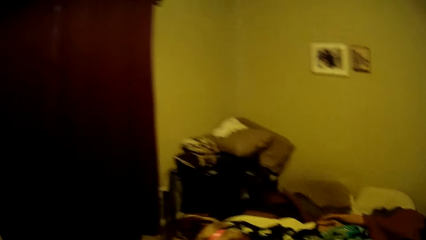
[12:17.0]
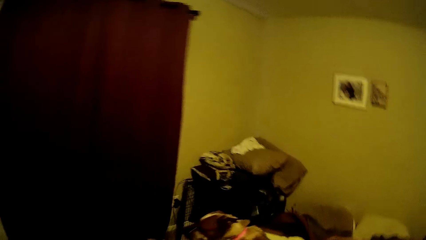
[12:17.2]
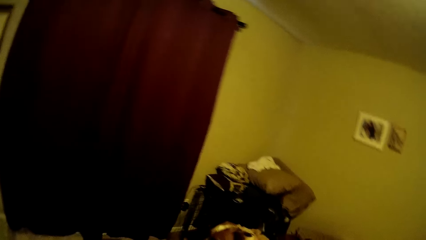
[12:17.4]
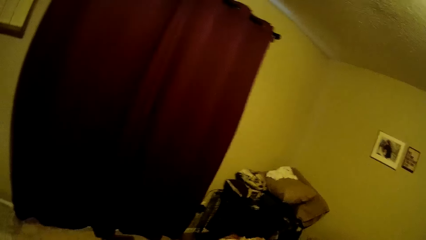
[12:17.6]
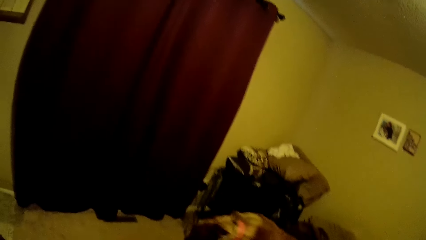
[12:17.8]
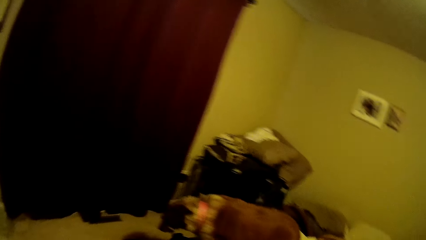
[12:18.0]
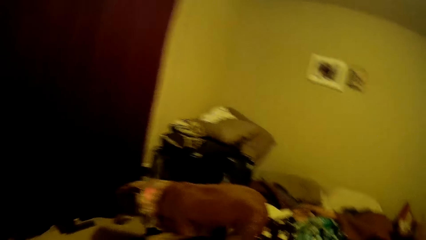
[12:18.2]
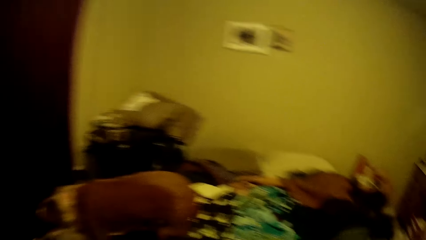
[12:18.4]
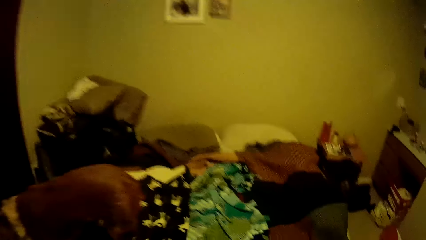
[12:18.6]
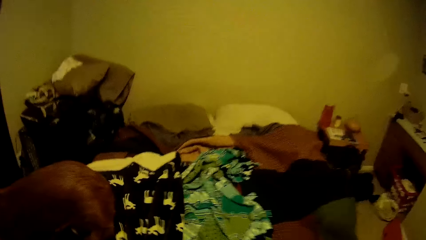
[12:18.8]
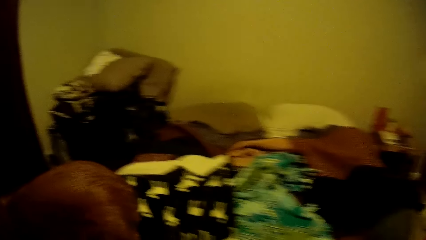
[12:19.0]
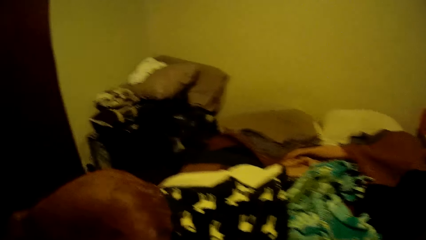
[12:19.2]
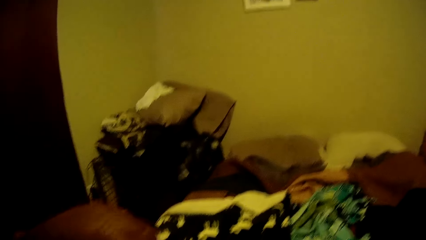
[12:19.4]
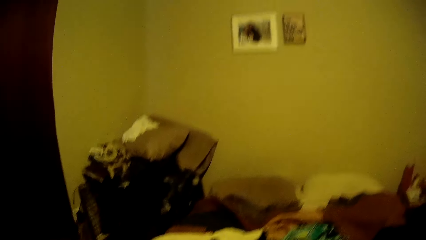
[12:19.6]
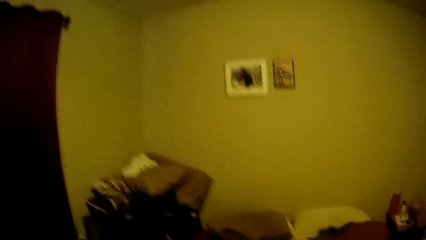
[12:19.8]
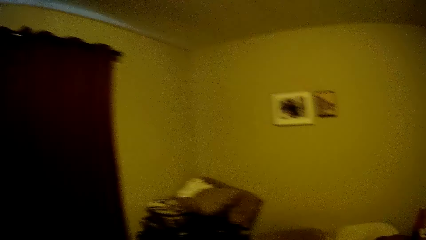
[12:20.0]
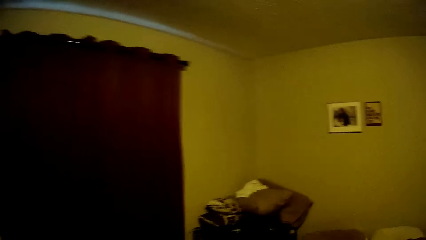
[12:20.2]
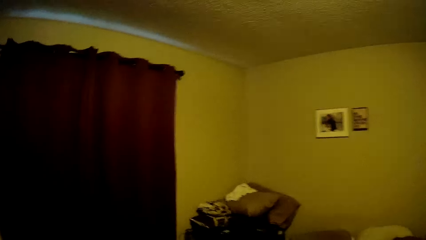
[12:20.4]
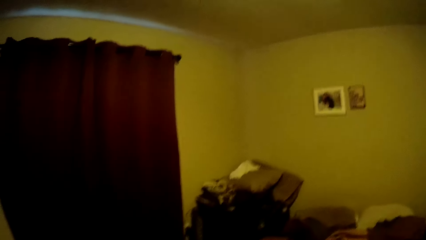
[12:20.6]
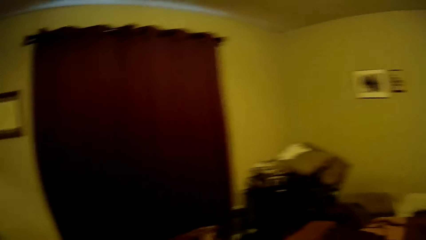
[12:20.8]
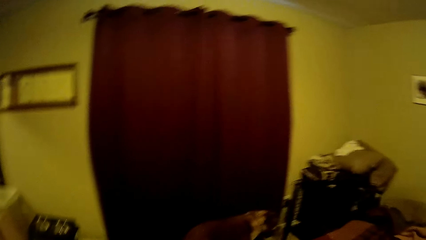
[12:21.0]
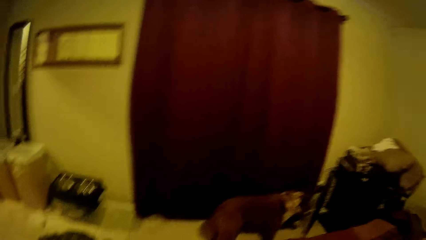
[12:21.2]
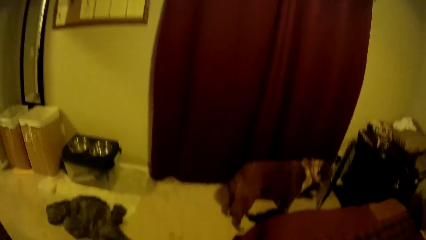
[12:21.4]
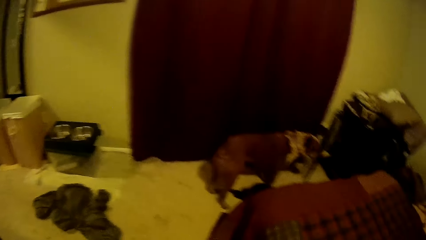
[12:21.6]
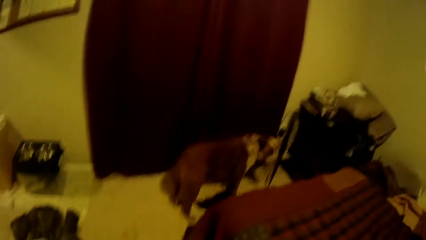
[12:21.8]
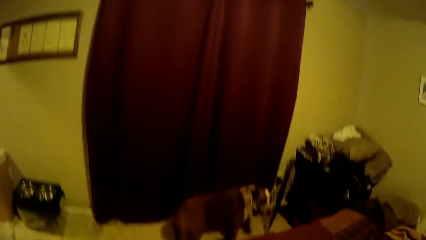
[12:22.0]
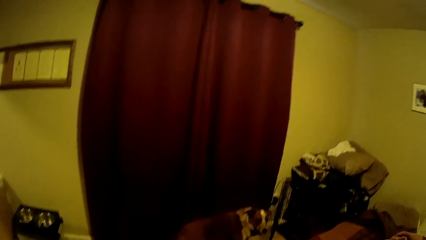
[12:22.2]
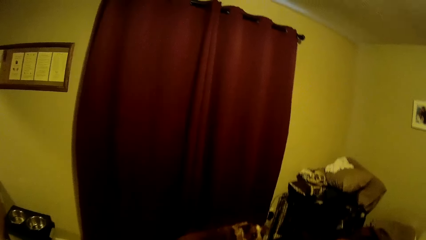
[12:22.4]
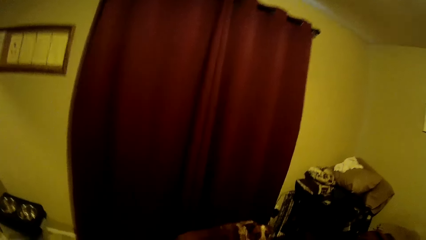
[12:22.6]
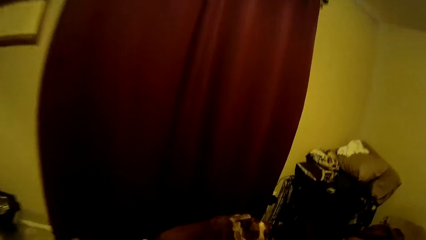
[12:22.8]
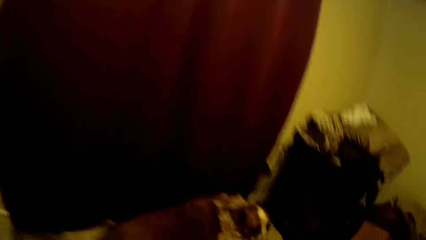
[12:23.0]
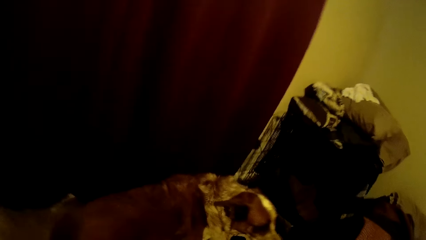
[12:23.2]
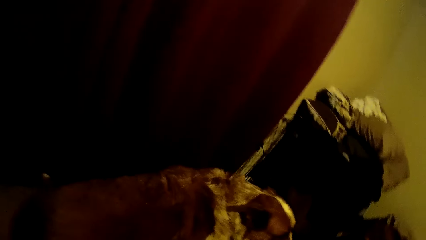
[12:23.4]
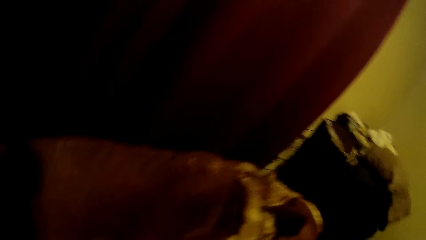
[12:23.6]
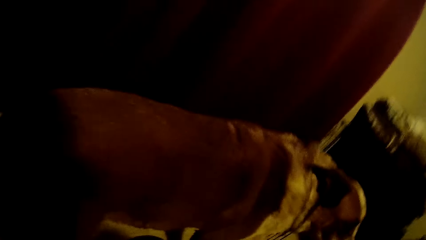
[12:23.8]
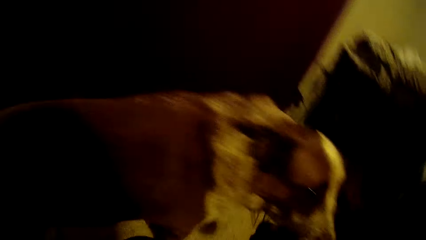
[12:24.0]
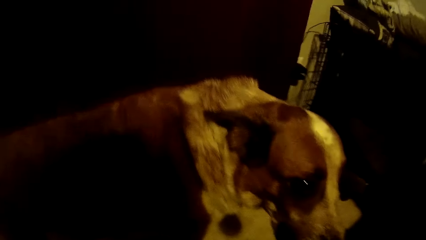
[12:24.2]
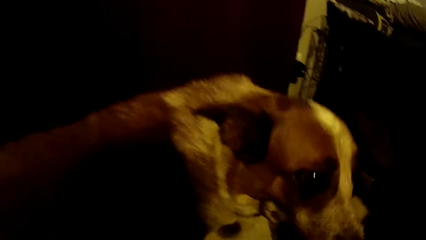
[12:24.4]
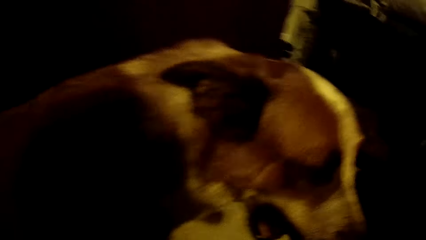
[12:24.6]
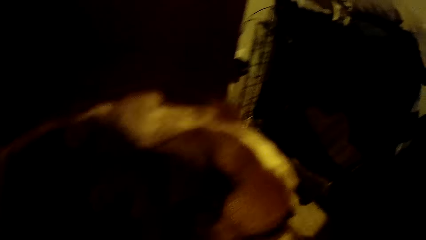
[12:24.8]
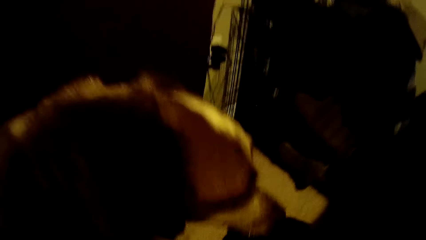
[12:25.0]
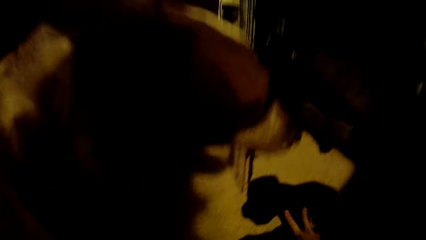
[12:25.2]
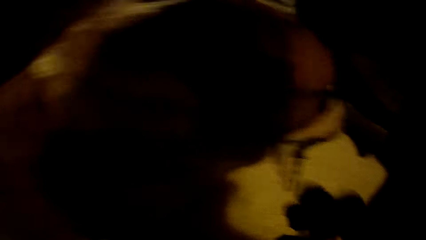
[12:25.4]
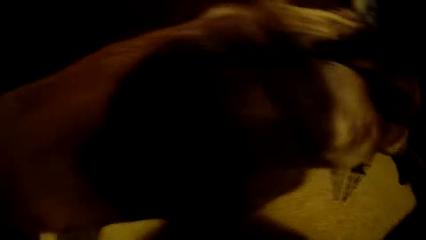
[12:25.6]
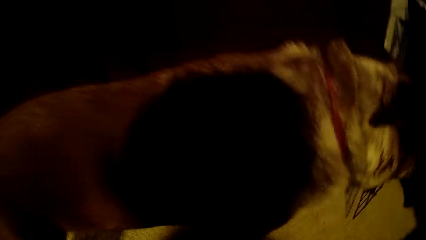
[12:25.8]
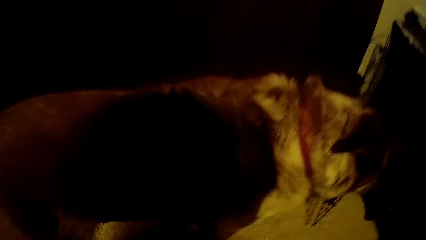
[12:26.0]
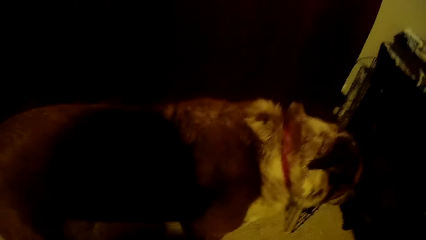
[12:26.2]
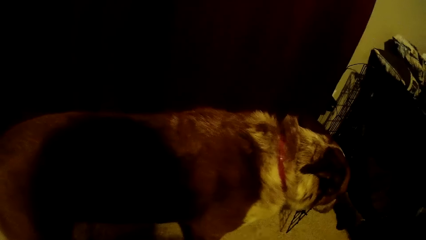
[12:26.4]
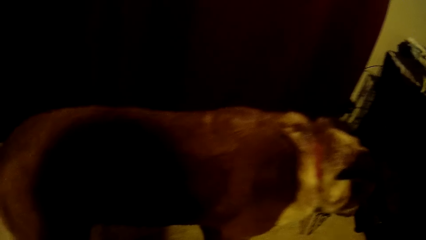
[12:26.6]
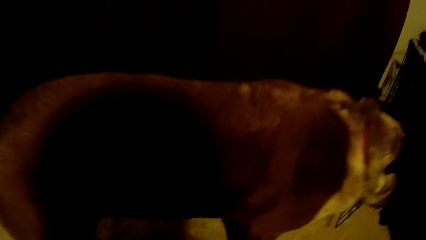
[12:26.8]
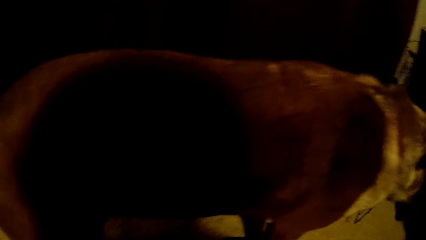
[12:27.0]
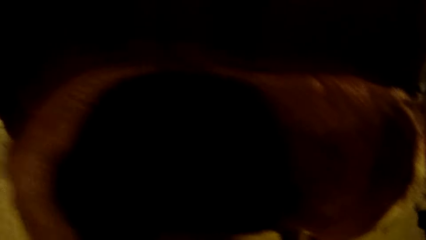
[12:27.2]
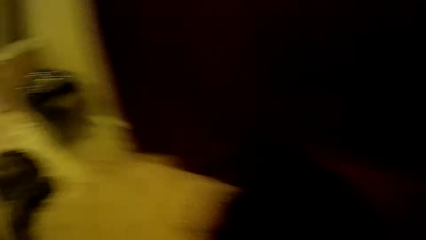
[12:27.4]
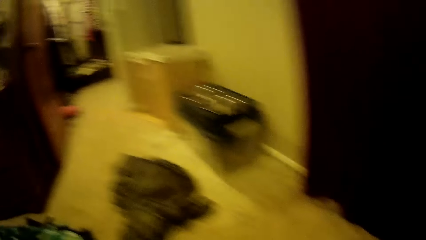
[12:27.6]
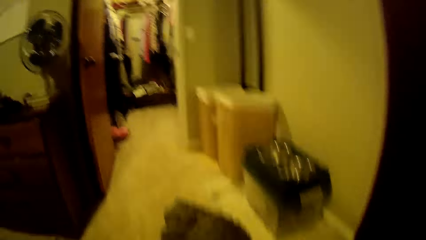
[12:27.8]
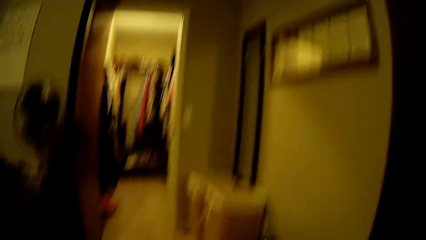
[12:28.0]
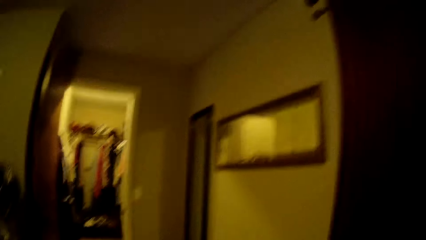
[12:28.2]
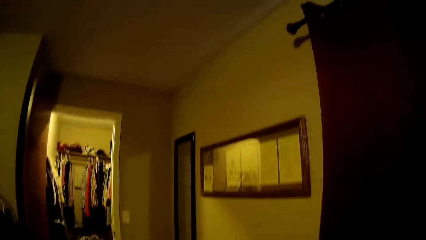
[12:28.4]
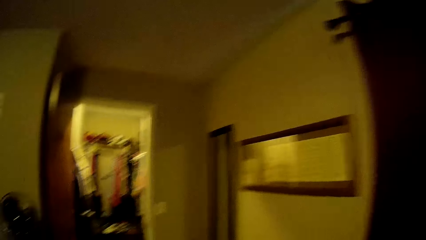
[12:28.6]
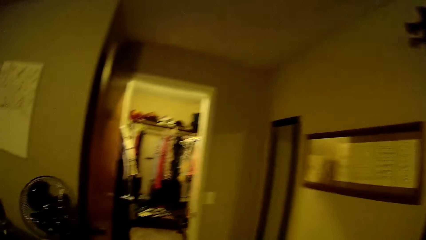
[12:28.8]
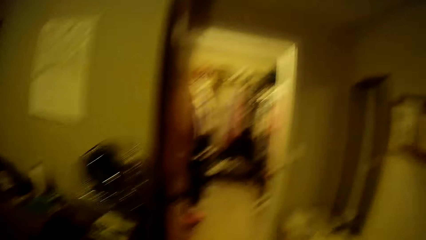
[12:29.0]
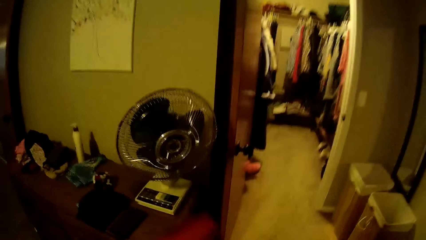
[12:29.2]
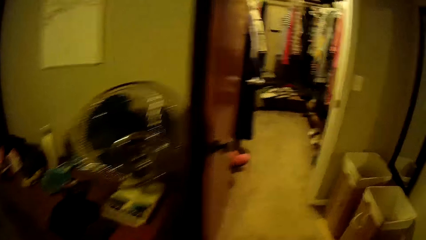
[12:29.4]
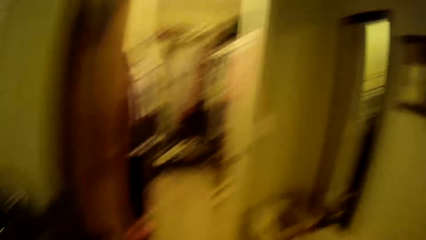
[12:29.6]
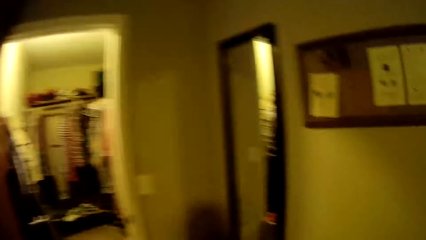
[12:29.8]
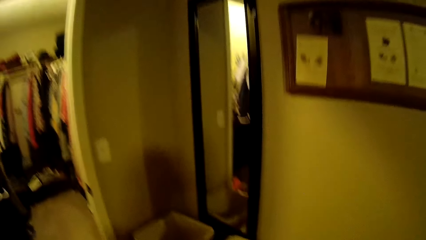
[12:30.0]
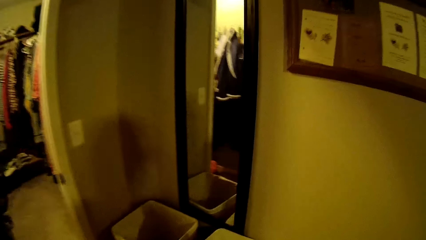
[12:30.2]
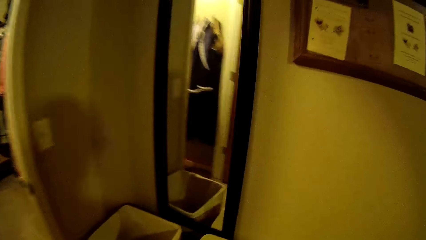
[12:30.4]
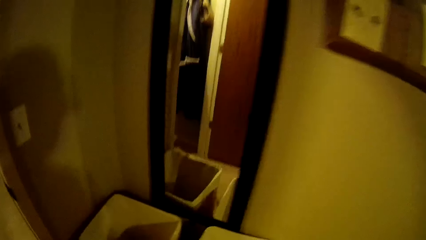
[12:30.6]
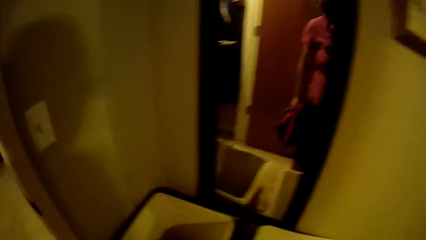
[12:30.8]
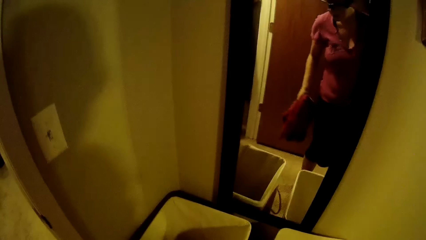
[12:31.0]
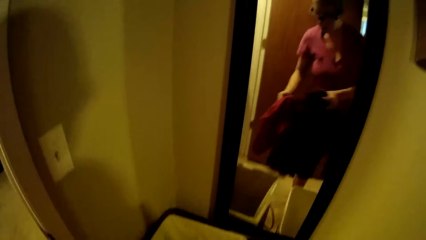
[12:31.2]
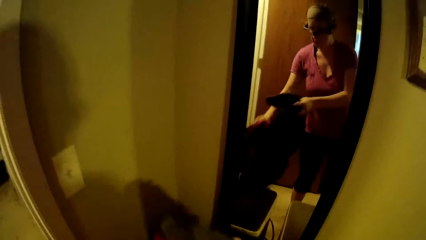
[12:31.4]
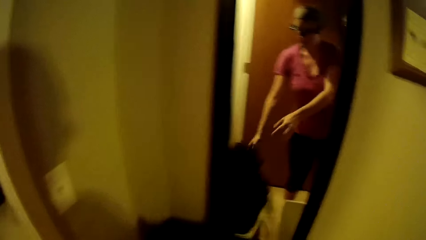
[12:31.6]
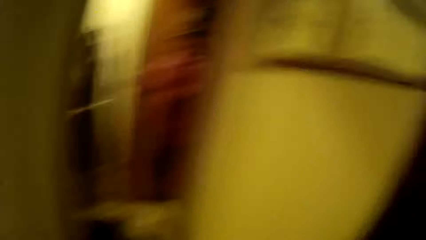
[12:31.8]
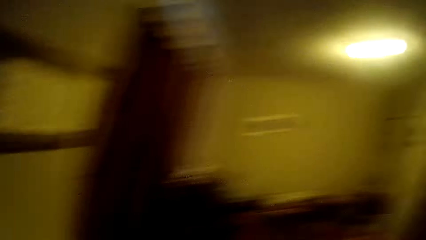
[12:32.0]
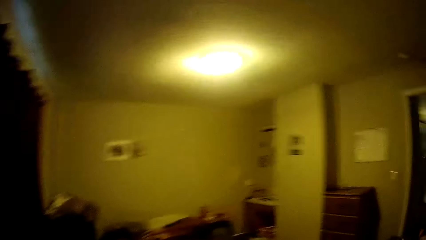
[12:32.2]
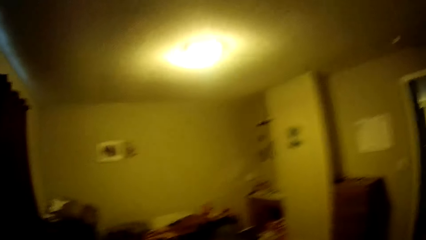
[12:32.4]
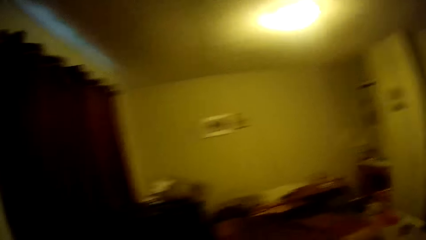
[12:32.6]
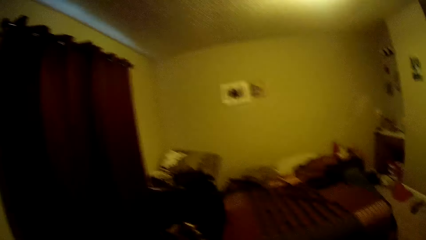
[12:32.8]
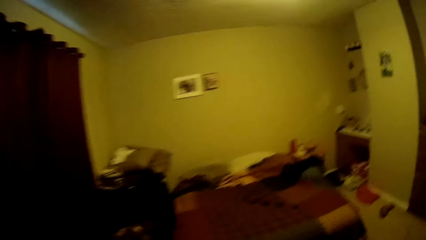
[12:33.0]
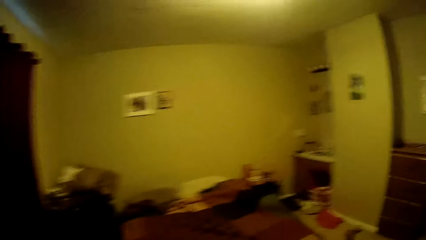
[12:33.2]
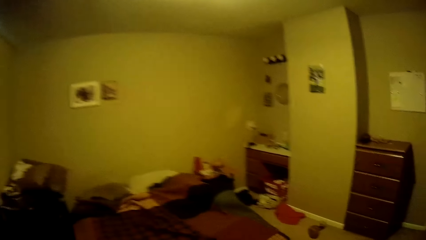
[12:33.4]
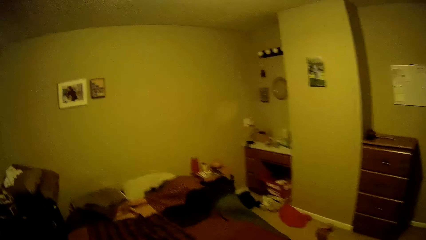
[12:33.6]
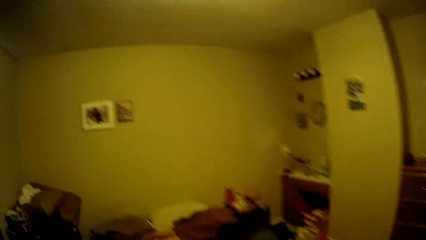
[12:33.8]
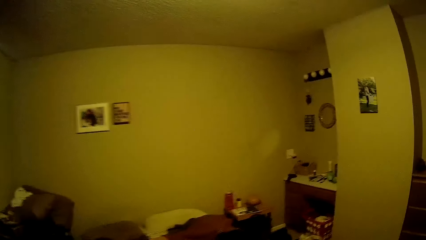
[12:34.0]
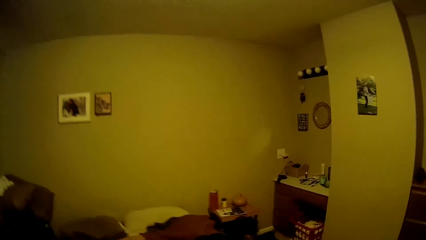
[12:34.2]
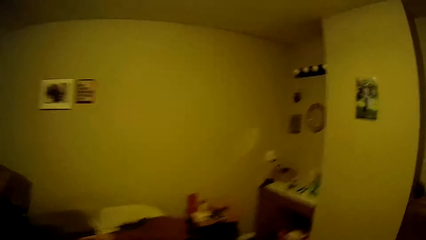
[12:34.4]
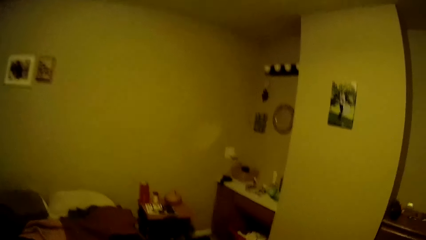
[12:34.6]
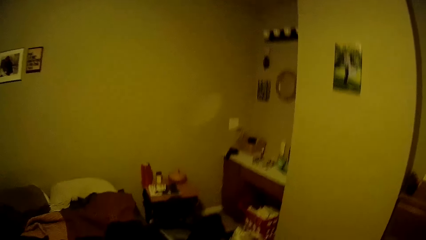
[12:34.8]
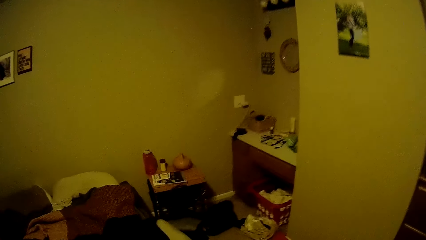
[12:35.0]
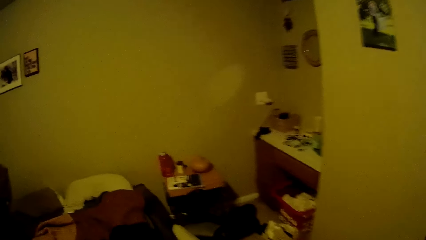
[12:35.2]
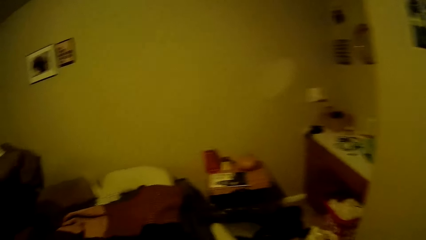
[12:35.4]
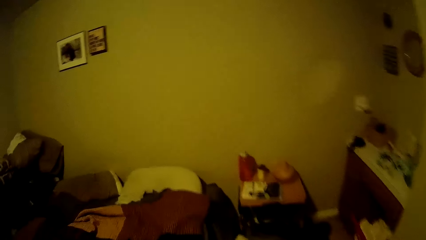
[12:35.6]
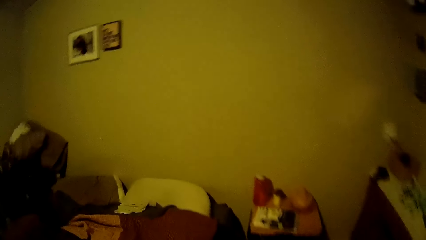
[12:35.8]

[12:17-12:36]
The camera wearer turns around the bedroom. They pick a cloth. They look at the dog. They turn around the bedroom. They drop some clothes in a basket close to the mirror. They drop the cloth on the chest of drawers. They turn towards the mirror. They turn towards the bed. They walk away from the mirror. They move towards the bed.
